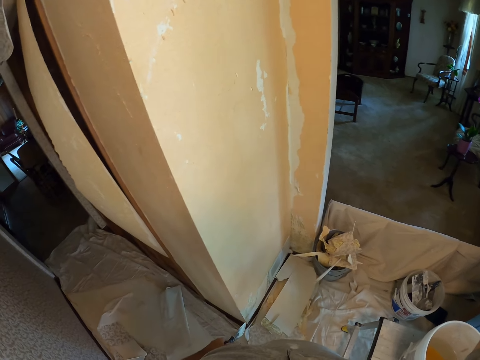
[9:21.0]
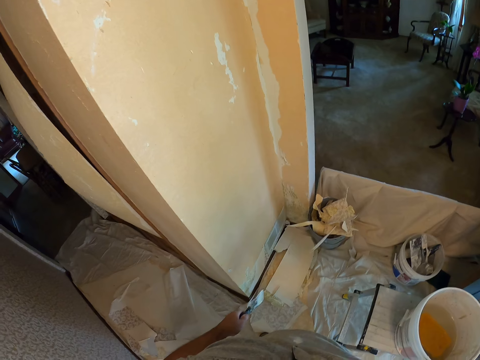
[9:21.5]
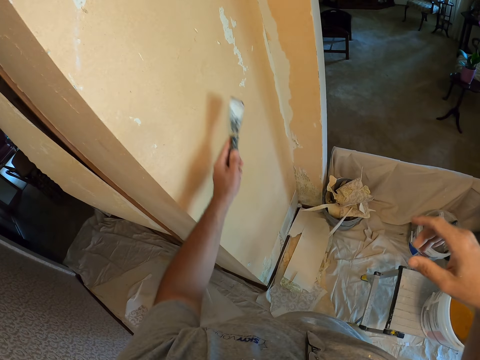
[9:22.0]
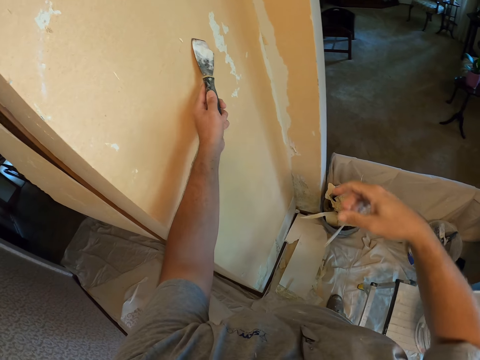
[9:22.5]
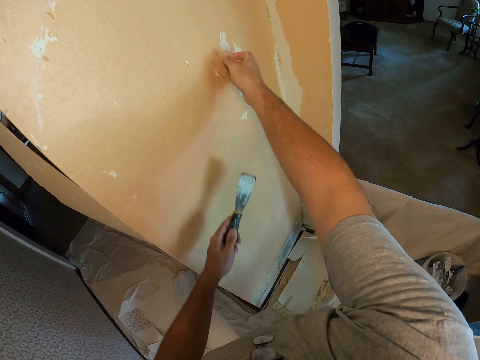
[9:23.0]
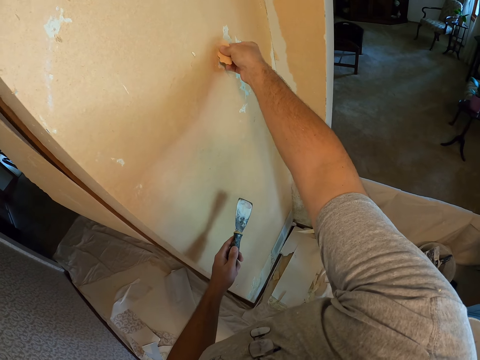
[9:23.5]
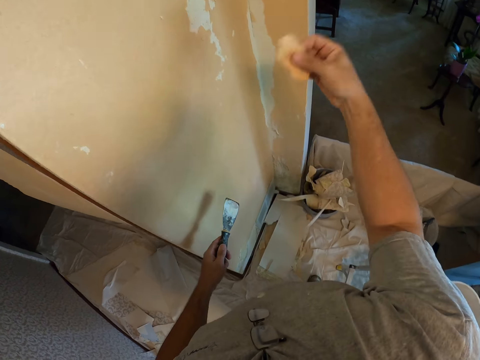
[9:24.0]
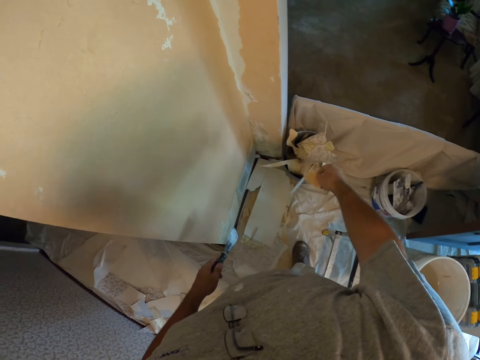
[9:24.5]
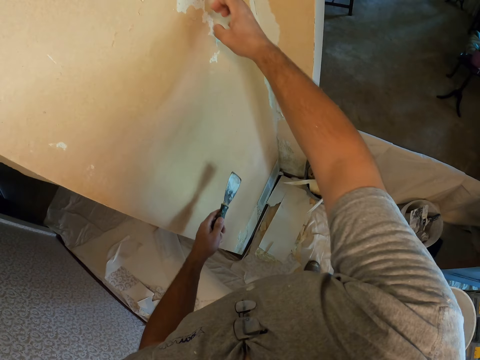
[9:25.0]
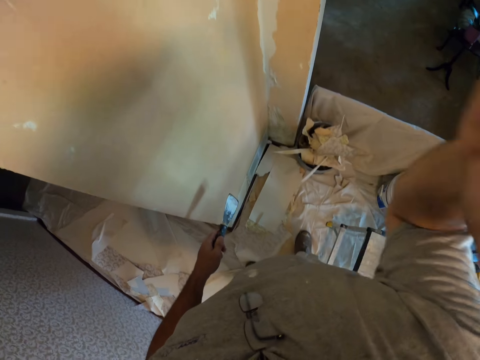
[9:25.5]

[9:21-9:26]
The camera wearer scrapes off wallpaper on the wall with the scraper. He removes wallpaper or paint on the wall with his hand. He puts paint residue in a bucket. He peels paint from the wall with a hand.
